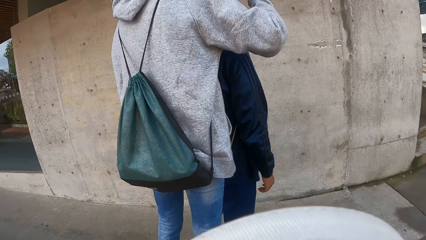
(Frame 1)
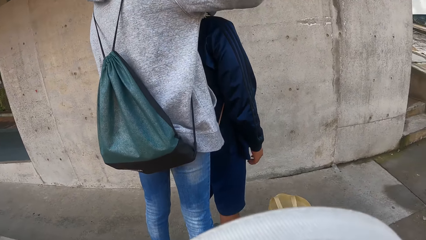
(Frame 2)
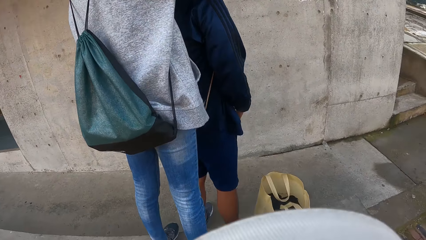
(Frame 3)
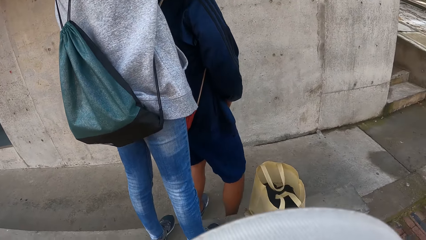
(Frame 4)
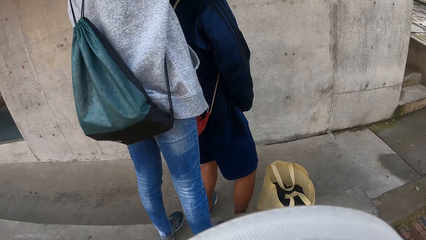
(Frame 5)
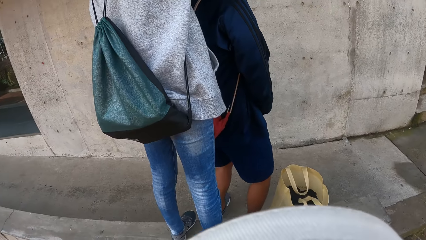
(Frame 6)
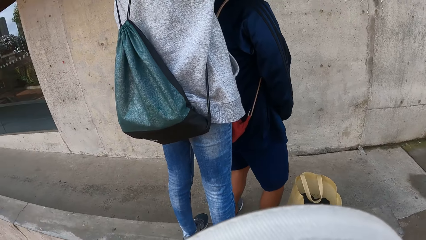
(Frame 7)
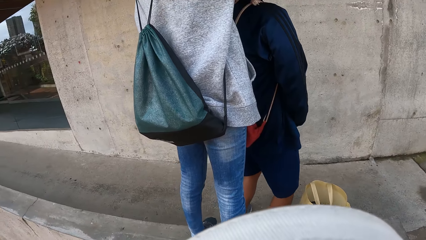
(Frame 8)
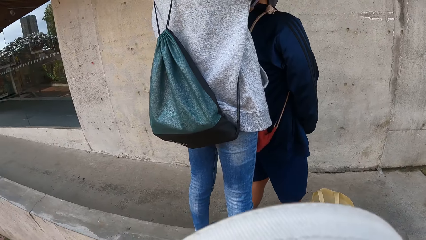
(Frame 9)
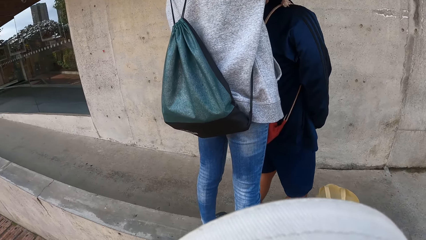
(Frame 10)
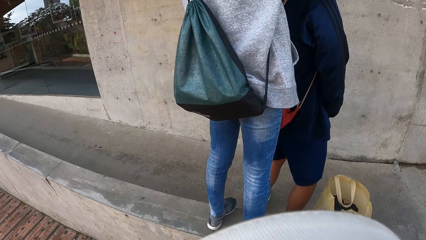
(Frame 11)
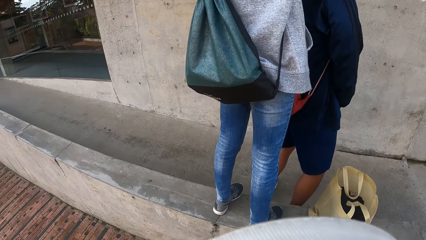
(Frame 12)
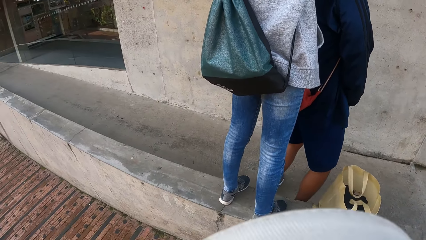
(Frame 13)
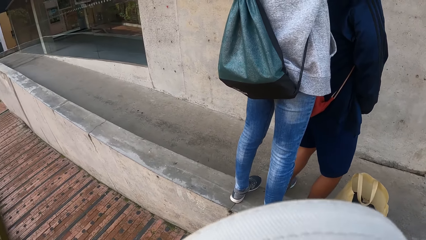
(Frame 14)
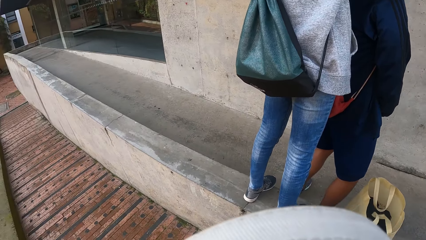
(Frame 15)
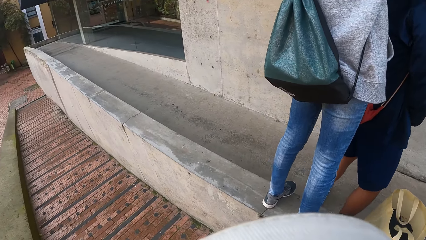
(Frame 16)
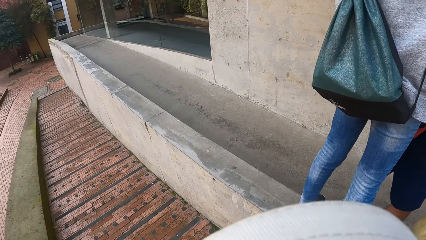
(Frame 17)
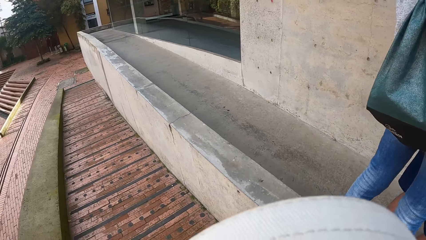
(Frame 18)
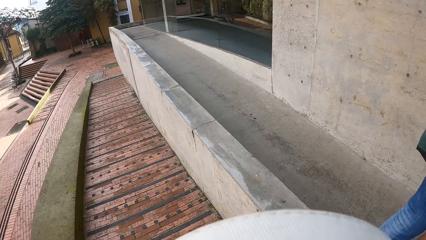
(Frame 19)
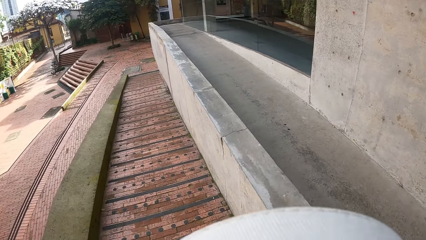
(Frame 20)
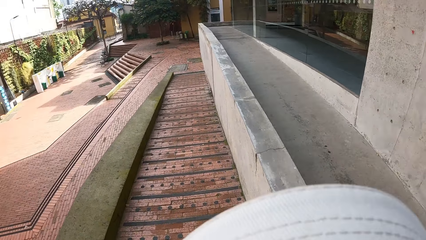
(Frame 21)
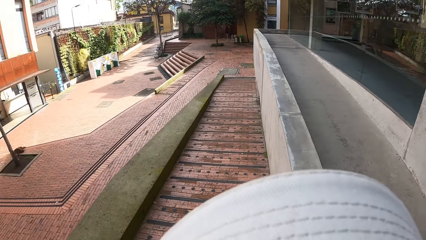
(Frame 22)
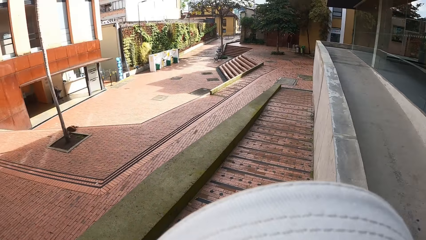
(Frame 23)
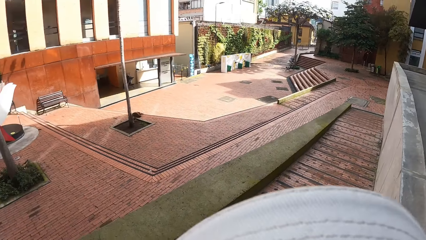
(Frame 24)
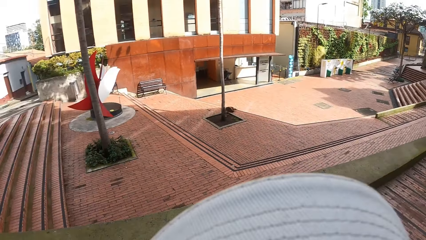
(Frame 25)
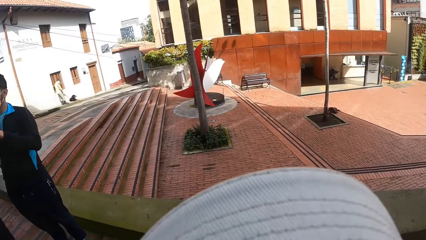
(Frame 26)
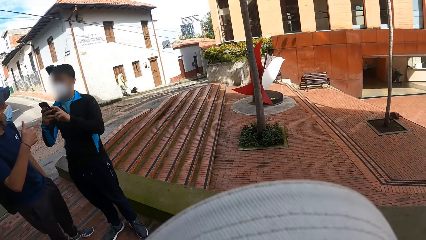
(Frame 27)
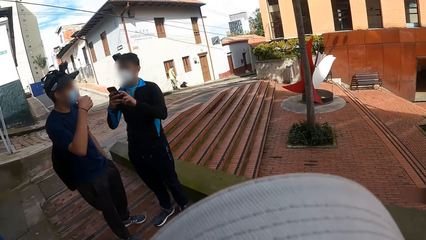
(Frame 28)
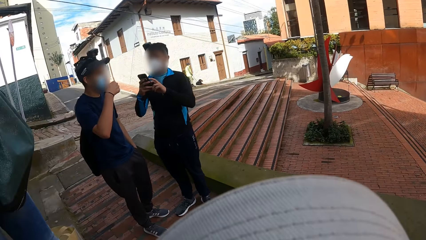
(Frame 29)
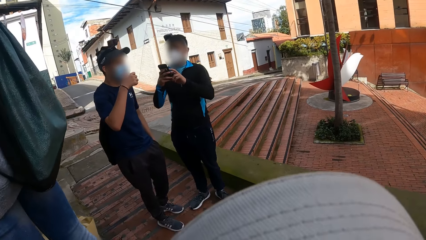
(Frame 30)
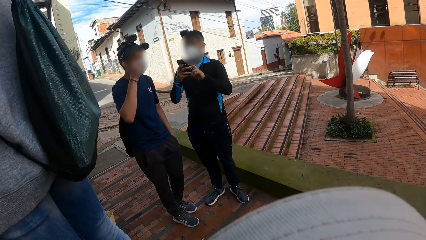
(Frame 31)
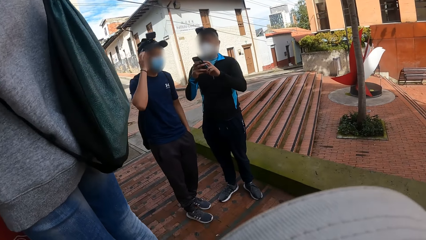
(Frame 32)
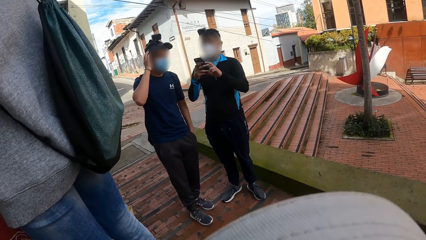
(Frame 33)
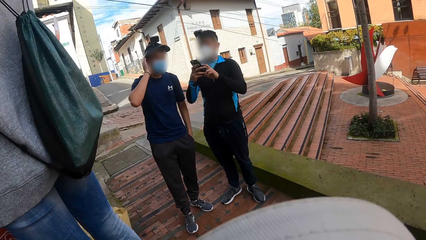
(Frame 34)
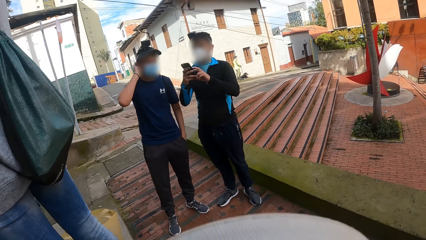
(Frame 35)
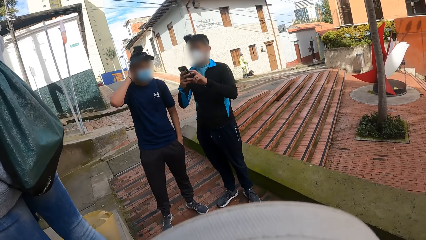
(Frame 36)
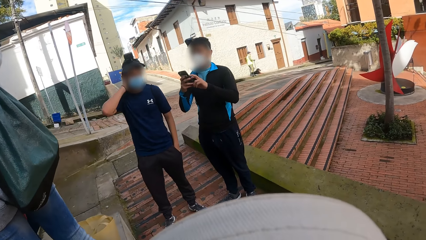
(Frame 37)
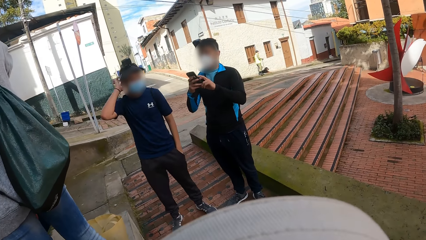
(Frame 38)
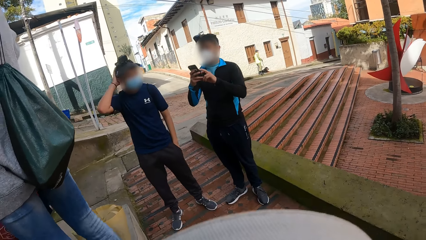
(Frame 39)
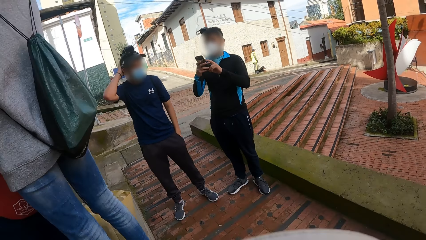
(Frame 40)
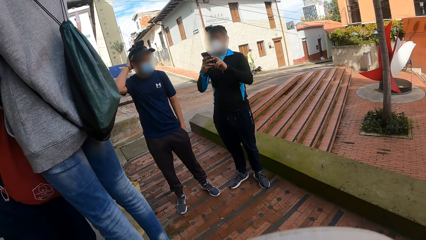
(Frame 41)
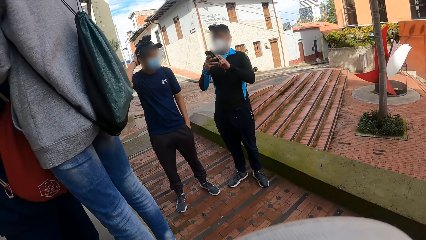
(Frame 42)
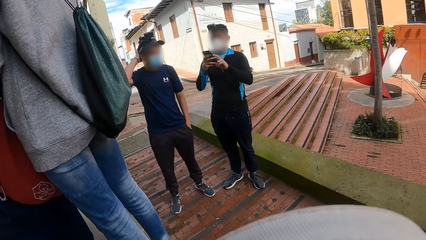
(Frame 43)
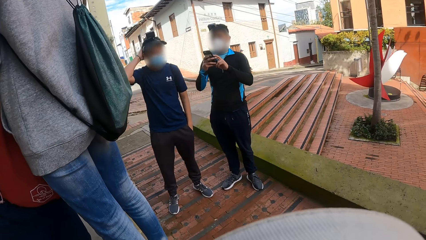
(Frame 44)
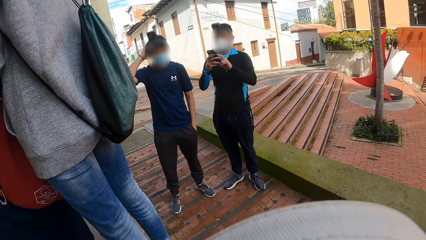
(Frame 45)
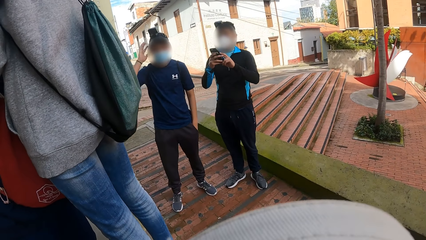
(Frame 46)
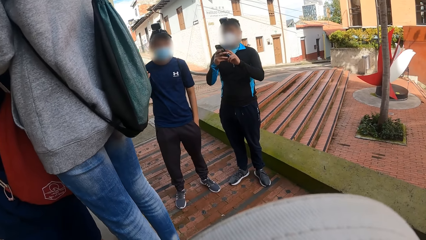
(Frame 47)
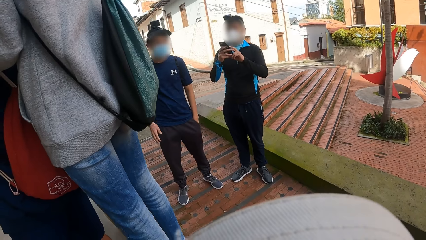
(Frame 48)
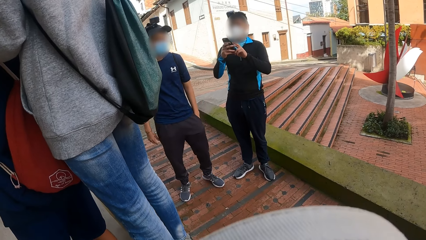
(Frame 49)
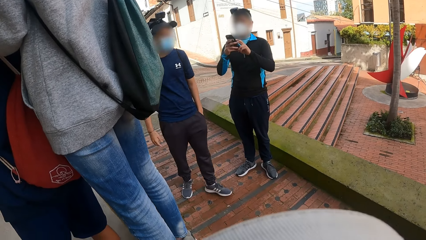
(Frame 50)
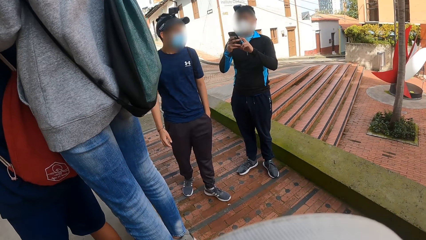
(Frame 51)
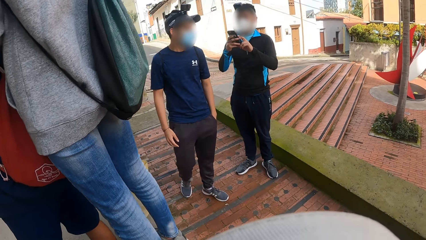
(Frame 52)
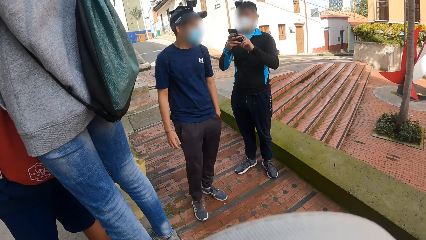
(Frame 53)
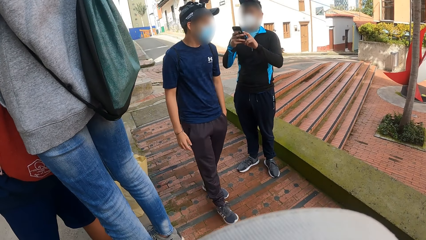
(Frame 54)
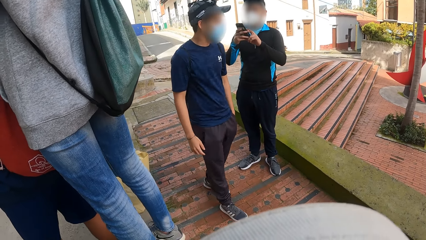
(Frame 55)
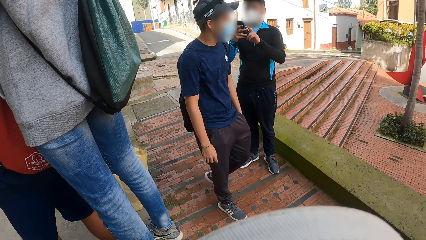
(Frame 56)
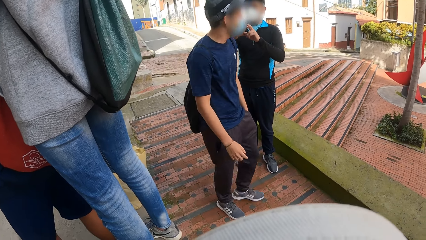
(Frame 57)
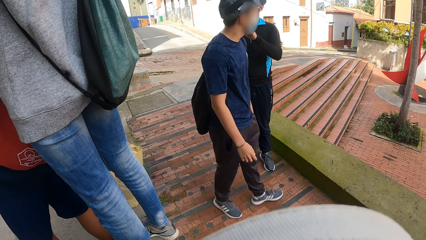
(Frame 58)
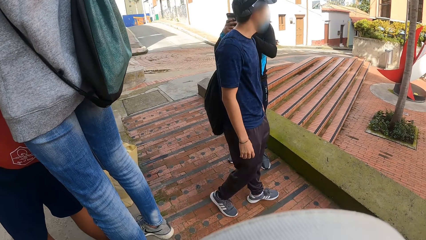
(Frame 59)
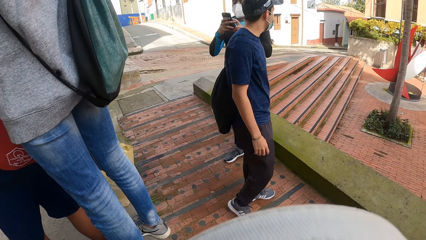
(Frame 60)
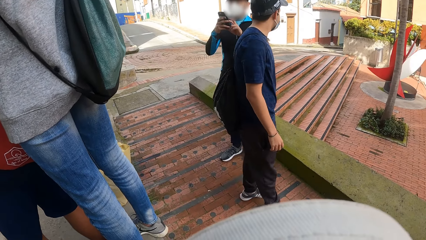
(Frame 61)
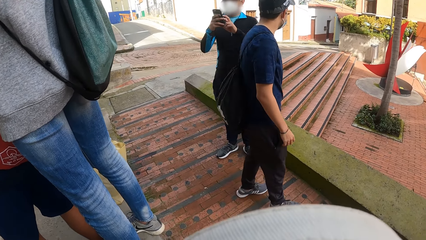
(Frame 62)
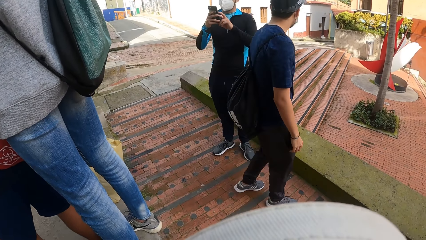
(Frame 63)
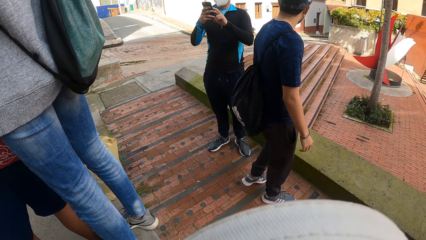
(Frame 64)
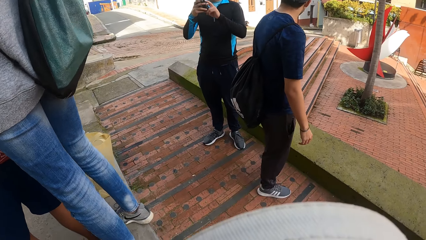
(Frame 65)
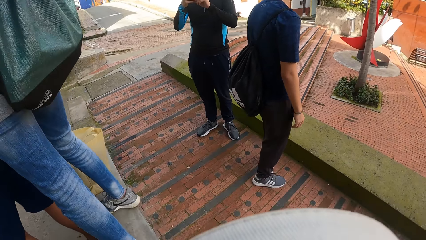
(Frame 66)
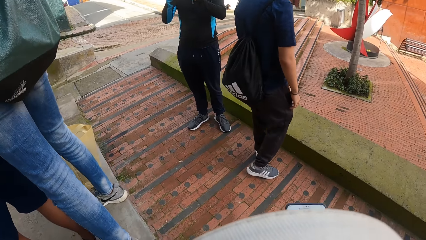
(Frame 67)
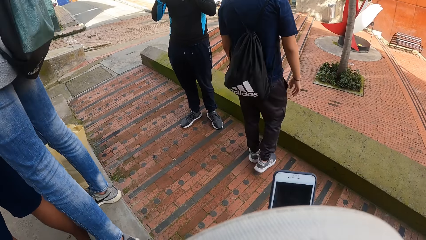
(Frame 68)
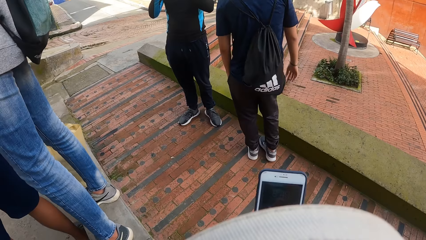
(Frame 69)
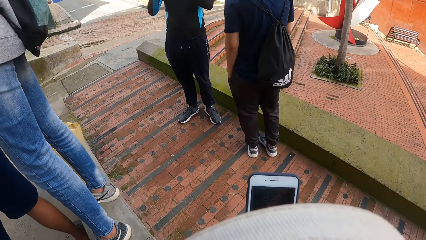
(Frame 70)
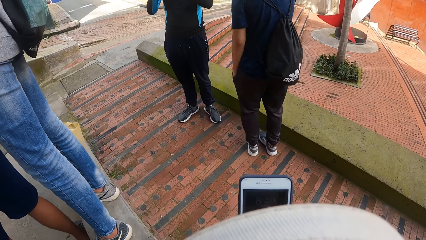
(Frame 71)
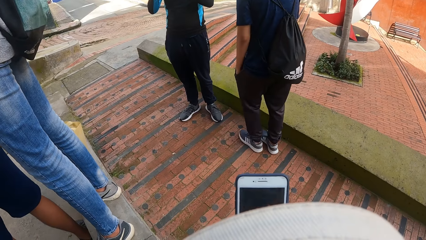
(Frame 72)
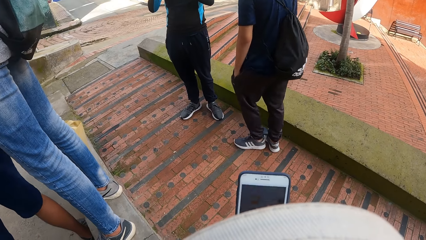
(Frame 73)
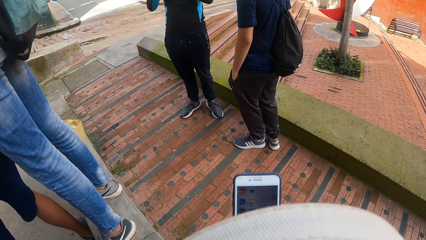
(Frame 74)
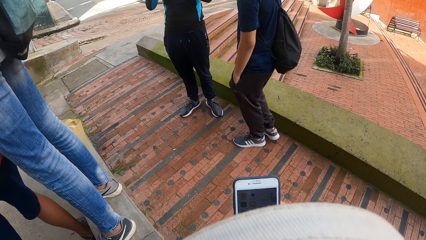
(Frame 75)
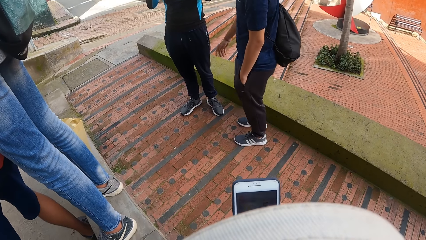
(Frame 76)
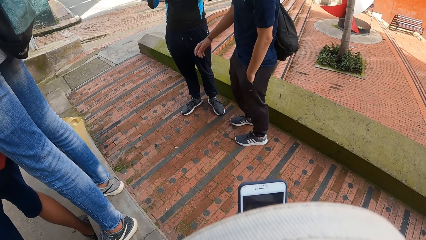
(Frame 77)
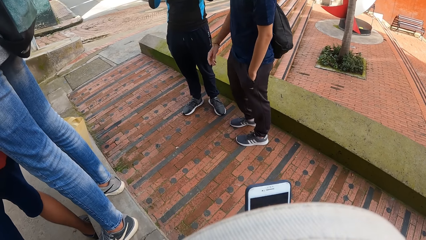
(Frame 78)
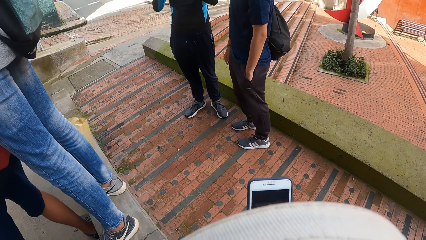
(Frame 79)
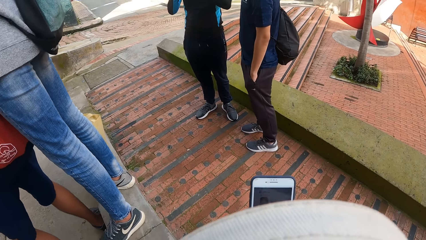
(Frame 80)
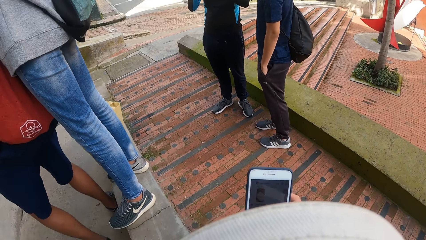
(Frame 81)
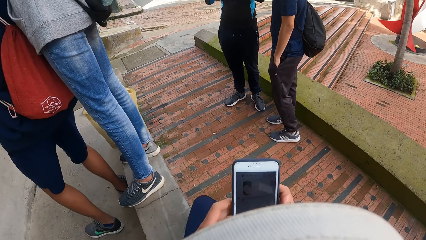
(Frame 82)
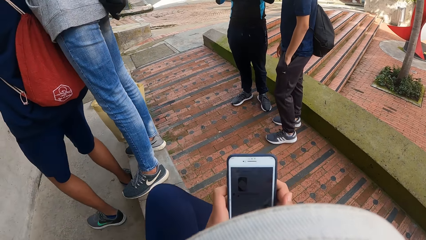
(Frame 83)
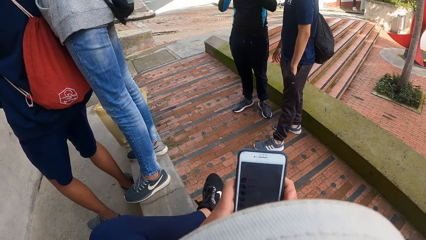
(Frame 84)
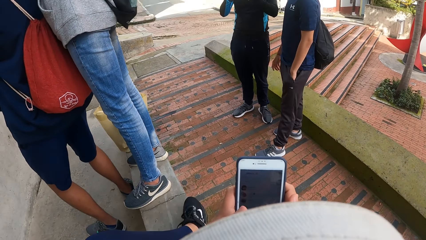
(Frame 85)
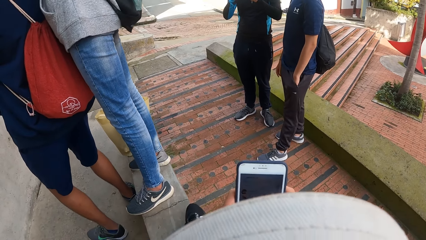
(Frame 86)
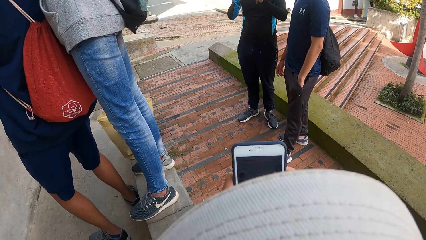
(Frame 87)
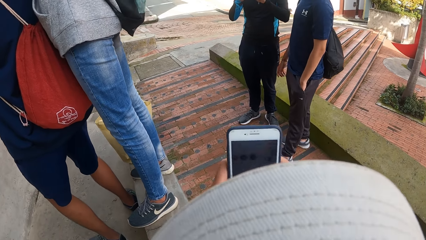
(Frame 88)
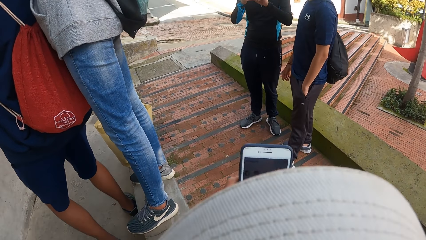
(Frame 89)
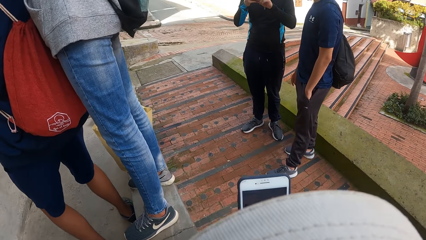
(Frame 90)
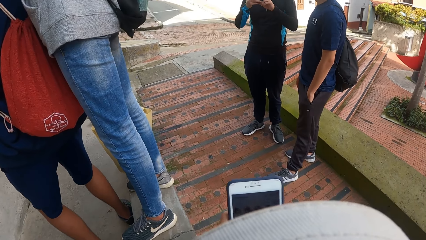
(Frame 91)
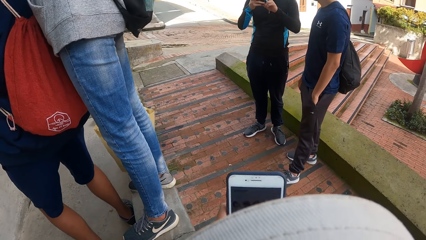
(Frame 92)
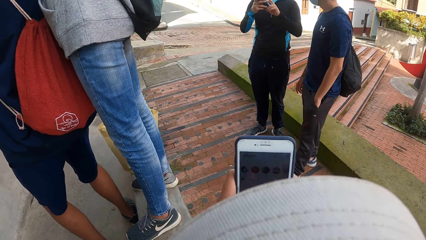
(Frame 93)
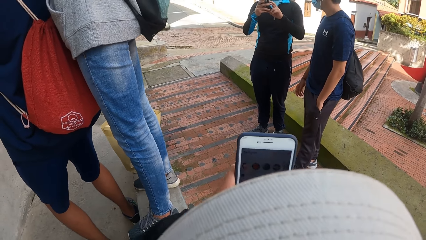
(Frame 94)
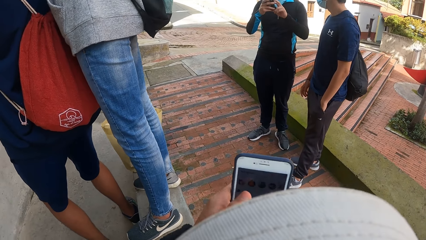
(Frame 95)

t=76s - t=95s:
The woman adjusts a camera on a man's head with her right hand. The camera wearer looks around. Another man interacts with a third man. The second man touches his head with his right hand and paces around the pavement. The camera wearer operates the phone with his hands. He adjusts his left leg on the block by the pavement.
